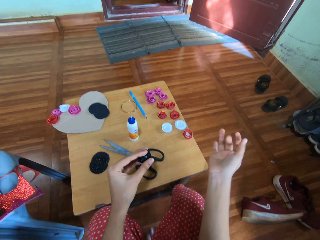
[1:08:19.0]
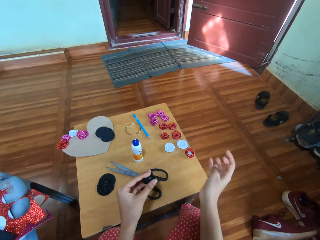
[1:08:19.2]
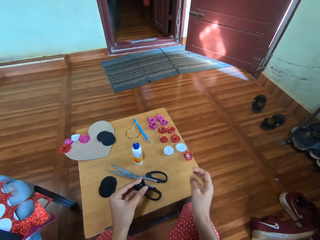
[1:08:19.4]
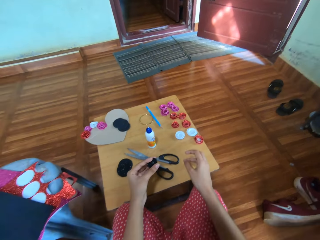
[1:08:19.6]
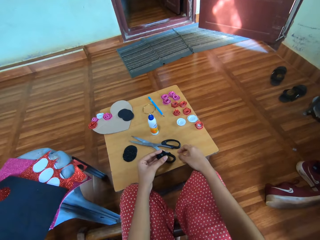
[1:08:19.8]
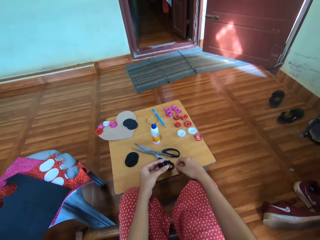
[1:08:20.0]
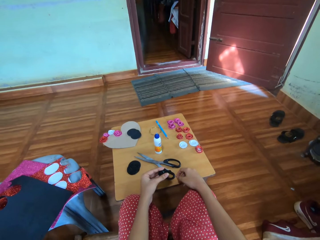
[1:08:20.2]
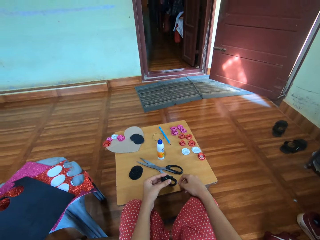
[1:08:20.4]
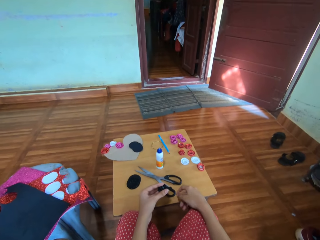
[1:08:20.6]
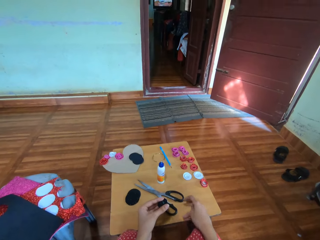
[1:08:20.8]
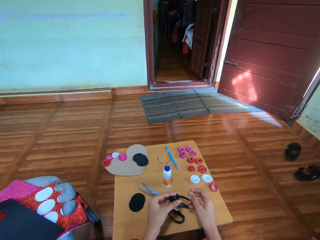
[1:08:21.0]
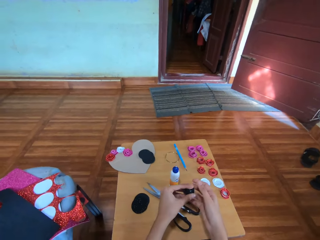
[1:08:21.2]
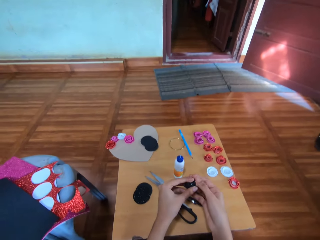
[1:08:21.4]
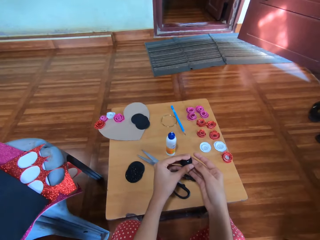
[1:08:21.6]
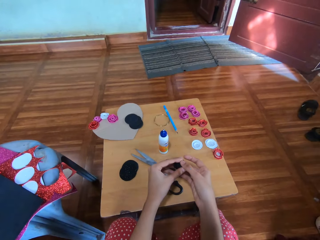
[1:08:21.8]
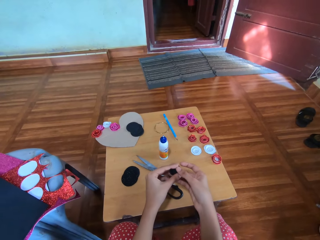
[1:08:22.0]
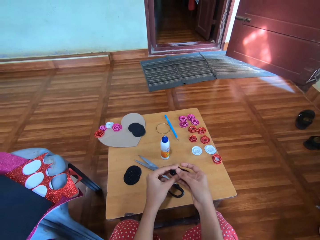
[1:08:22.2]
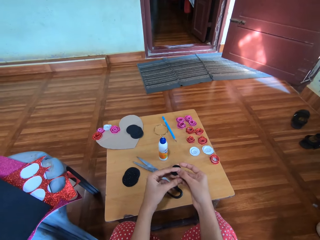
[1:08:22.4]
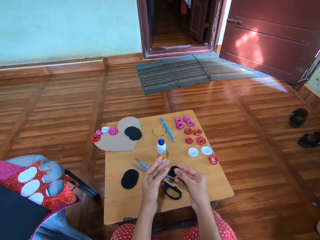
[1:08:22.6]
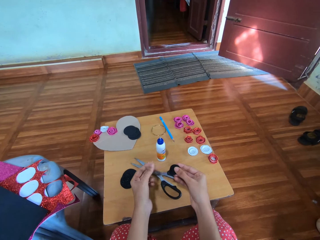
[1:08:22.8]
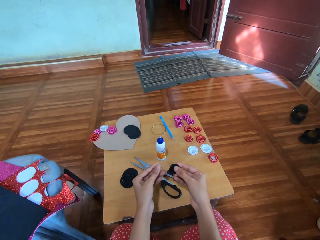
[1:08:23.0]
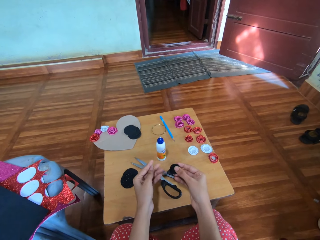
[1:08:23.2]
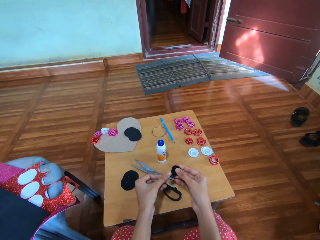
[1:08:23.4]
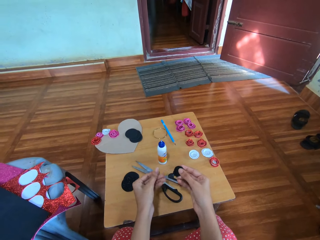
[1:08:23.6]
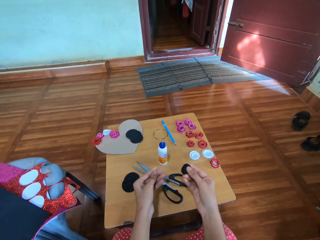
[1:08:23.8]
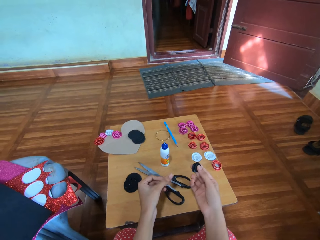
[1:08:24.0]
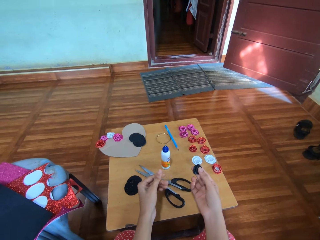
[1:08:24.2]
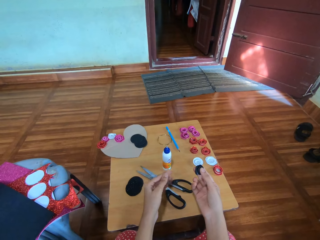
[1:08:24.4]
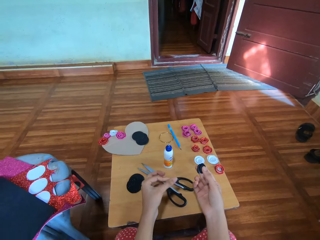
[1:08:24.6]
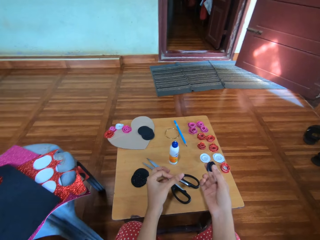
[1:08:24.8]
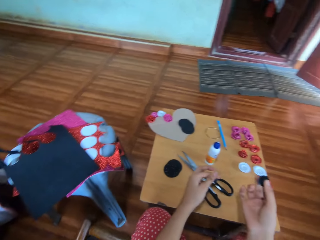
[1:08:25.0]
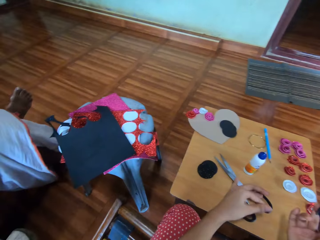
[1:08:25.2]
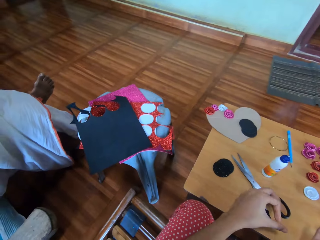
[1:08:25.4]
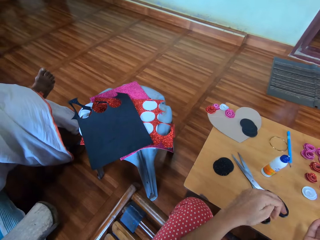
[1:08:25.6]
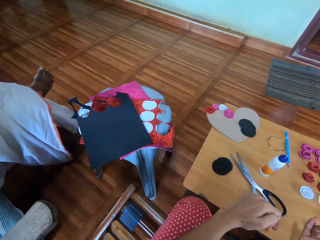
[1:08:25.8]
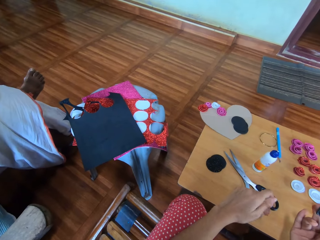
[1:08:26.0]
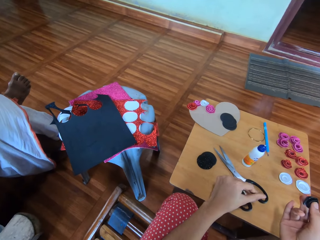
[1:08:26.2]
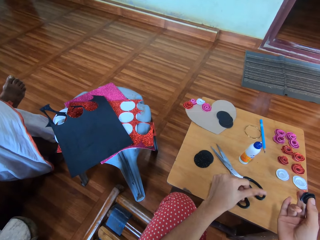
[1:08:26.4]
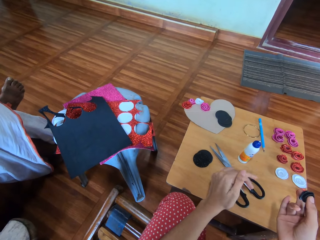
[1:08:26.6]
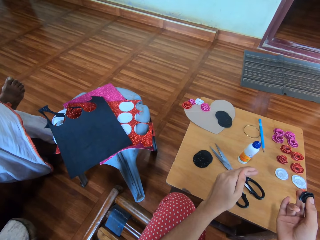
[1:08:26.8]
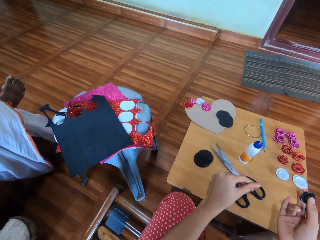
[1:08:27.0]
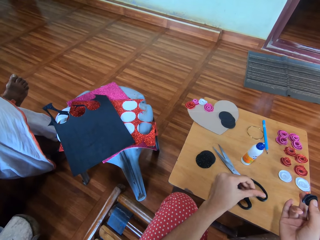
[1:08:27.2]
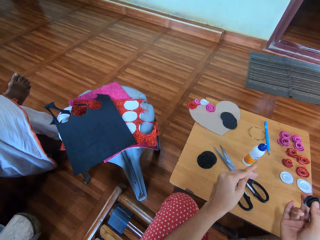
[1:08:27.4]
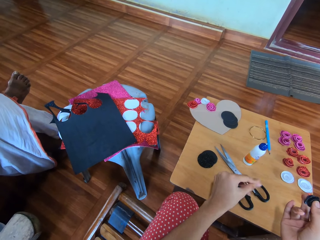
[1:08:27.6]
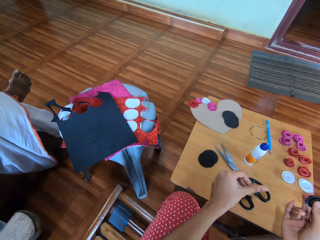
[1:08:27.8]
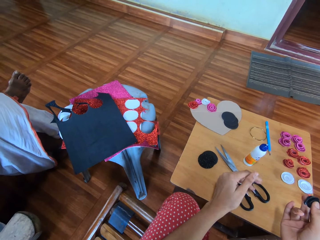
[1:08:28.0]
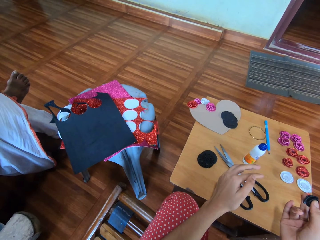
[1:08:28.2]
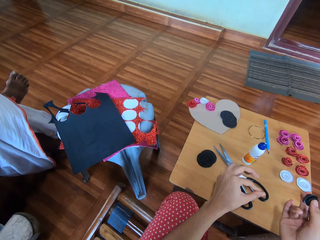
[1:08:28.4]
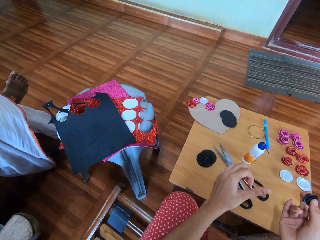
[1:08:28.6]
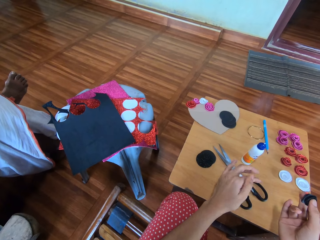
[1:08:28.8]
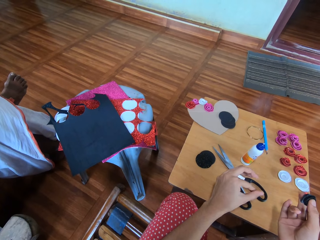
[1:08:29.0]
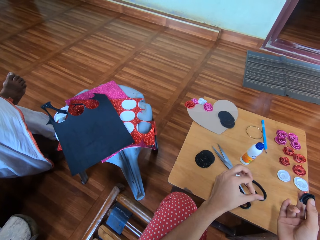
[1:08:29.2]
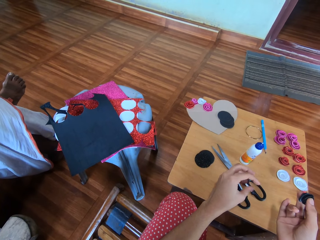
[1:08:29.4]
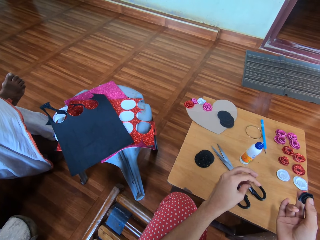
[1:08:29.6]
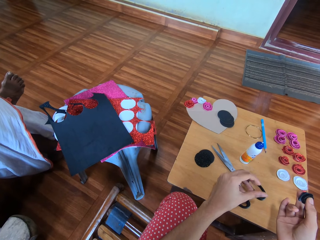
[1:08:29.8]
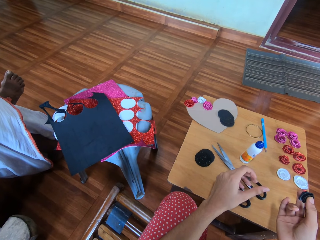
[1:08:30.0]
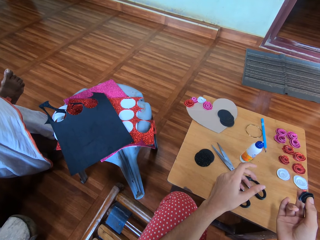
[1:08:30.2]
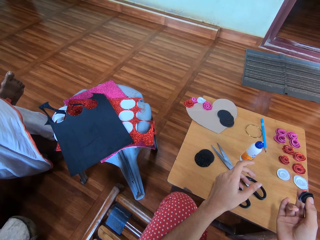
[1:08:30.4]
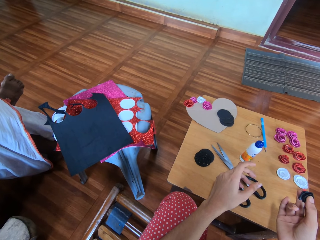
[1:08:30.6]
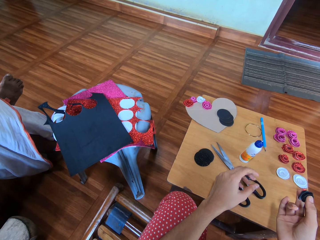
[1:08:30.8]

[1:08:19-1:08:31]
The camera wearer transfers the black craft to the right finger. They rub their left fingers.

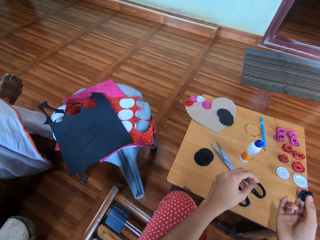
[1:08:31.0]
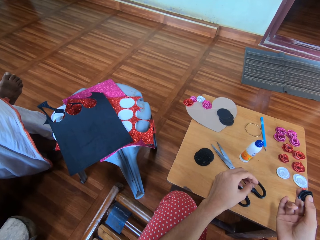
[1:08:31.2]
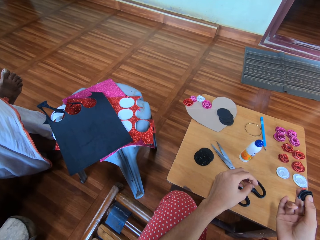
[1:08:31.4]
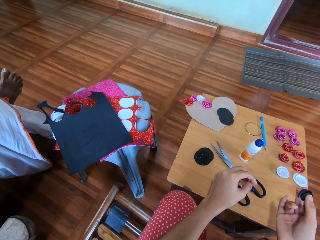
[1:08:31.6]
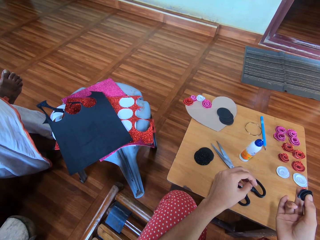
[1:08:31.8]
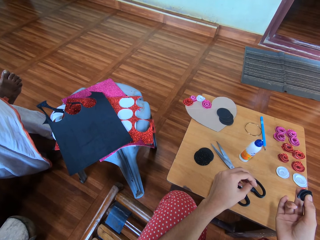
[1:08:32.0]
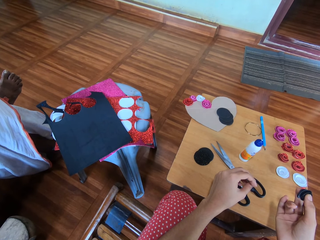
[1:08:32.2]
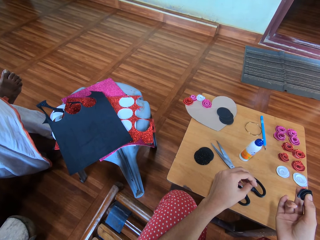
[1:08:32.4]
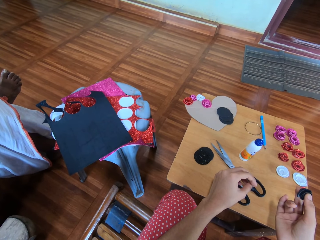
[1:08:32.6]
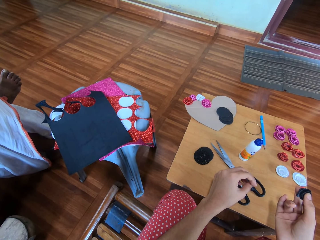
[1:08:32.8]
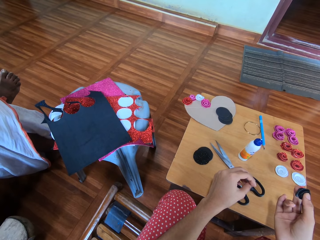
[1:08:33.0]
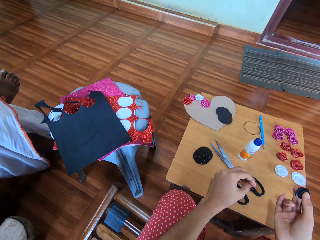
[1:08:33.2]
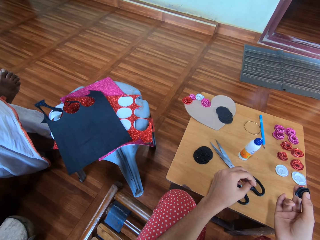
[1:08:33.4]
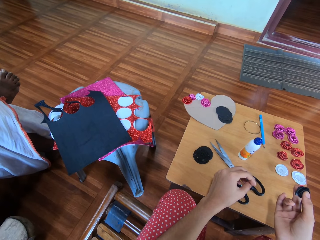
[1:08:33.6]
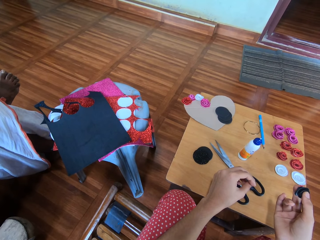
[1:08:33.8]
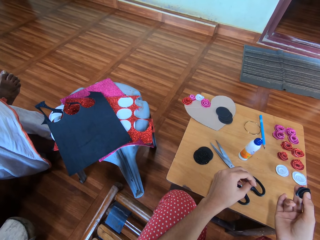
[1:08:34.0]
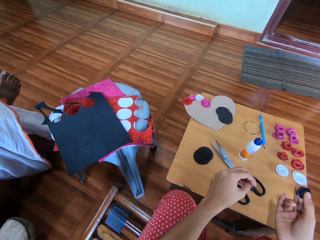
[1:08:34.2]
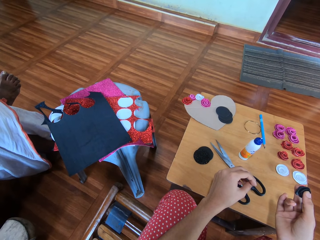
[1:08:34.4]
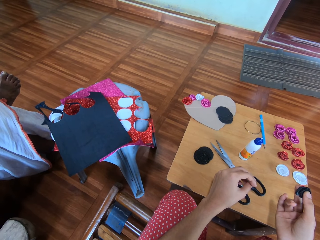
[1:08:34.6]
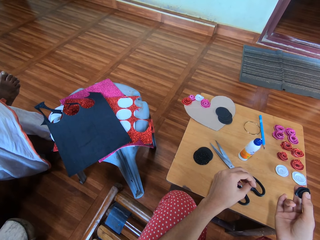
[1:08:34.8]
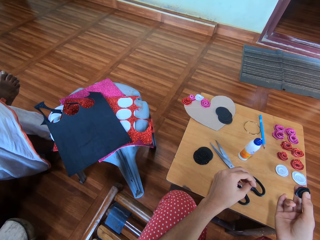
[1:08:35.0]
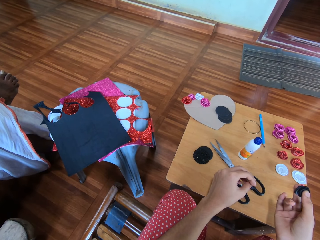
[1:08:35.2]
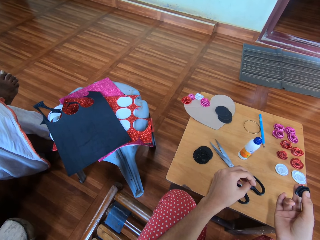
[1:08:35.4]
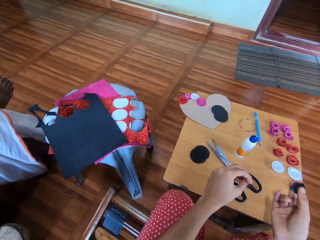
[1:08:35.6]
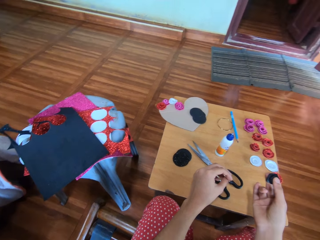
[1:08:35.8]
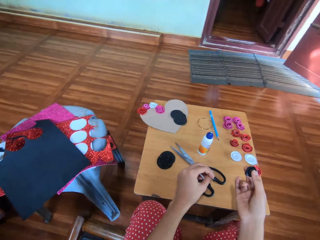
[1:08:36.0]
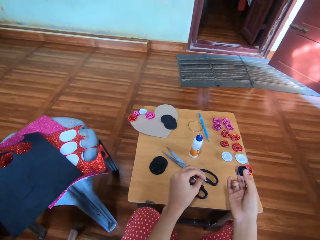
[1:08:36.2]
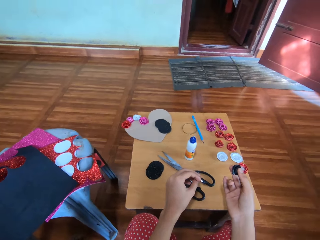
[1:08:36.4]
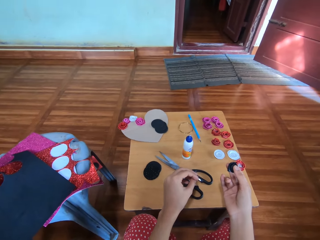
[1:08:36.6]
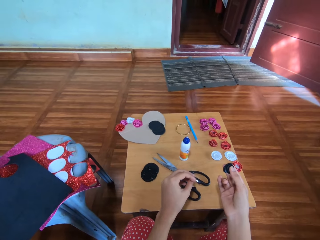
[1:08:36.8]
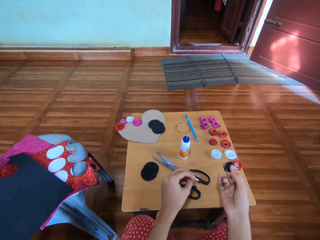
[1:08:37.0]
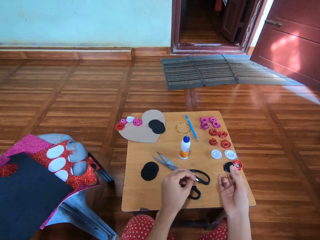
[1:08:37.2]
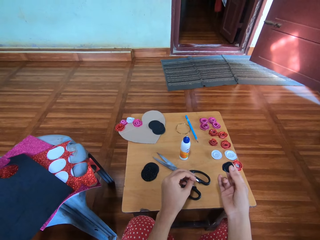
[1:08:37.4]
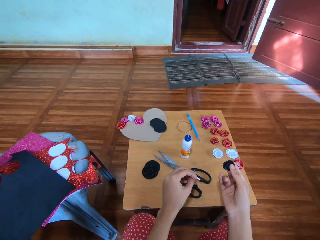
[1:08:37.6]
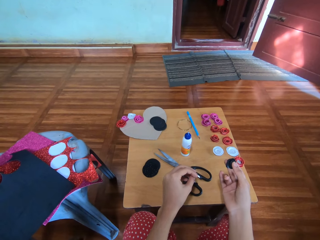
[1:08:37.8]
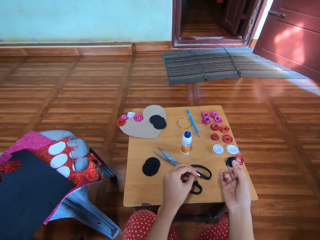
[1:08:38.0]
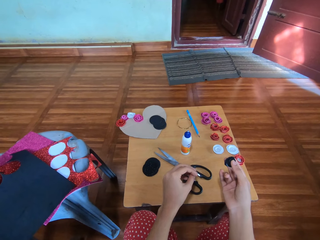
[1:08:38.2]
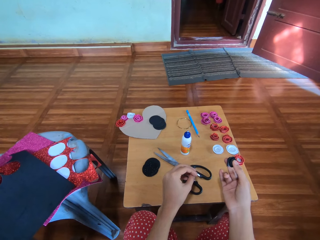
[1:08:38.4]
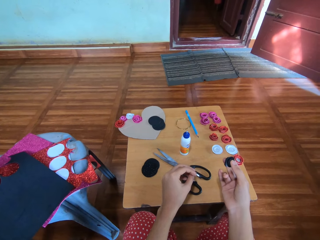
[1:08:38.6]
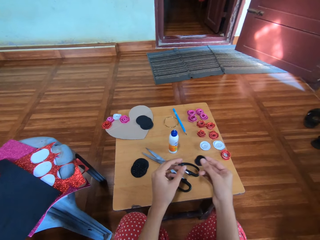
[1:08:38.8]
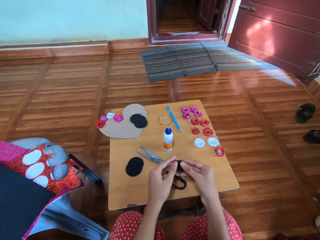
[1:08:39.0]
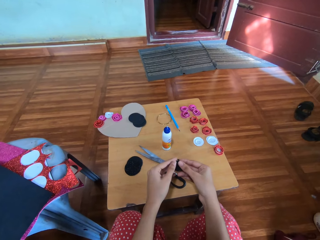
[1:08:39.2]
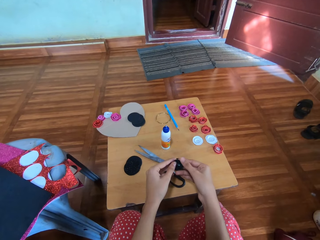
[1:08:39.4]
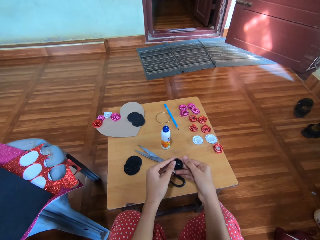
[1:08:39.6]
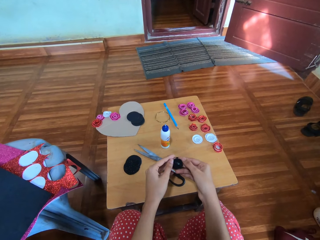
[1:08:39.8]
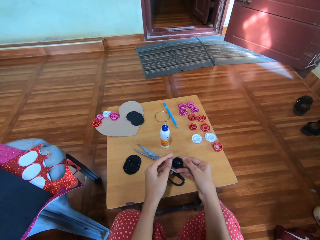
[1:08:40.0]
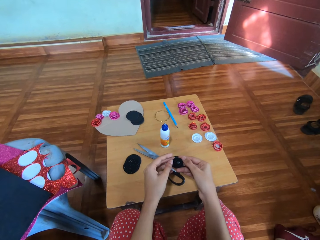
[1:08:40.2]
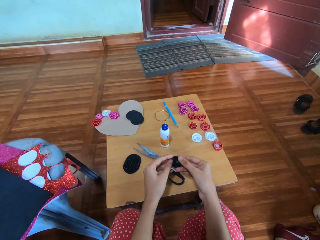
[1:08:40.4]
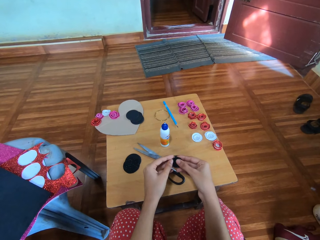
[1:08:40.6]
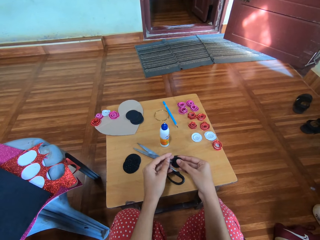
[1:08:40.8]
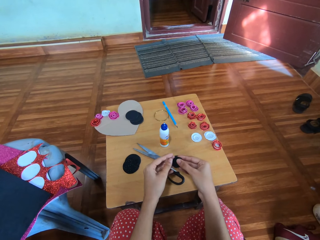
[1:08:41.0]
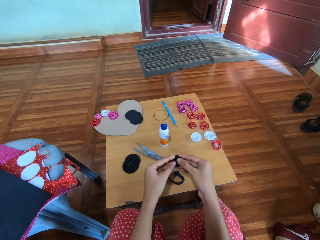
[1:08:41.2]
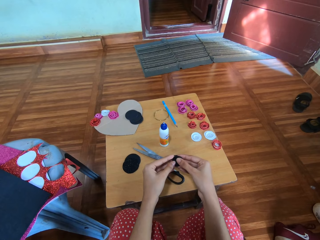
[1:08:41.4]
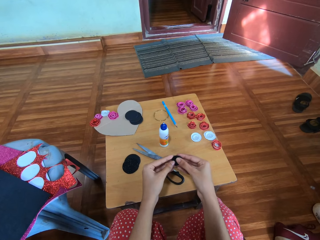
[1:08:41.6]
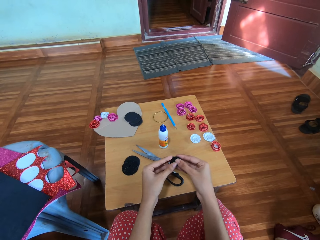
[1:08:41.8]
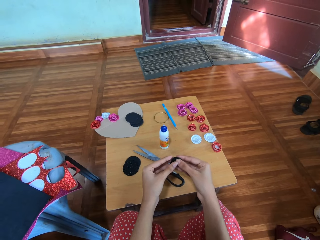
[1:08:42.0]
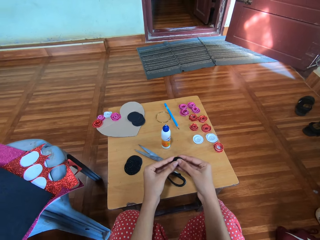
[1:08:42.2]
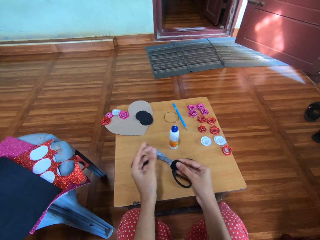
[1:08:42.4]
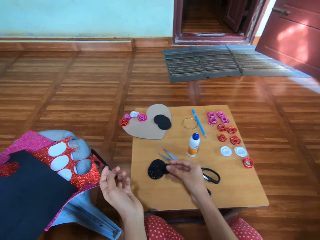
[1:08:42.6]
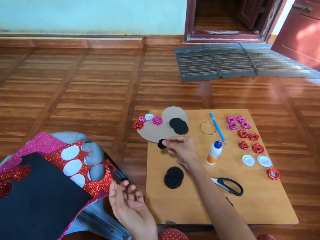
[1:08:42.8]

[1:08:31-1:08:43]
The camera wearer touches the black craft with both hands.
